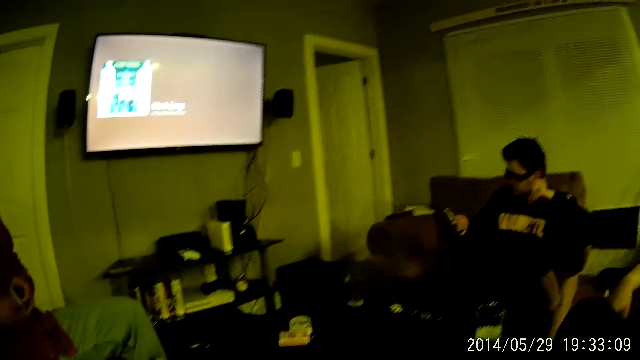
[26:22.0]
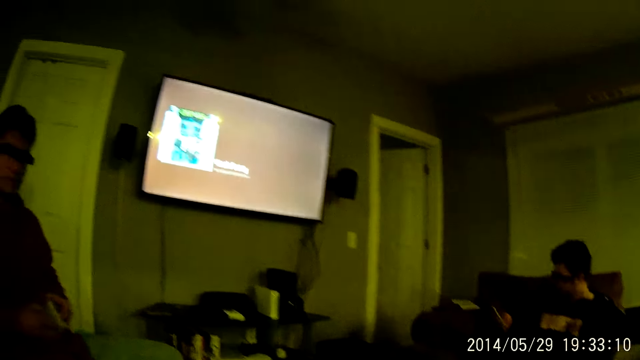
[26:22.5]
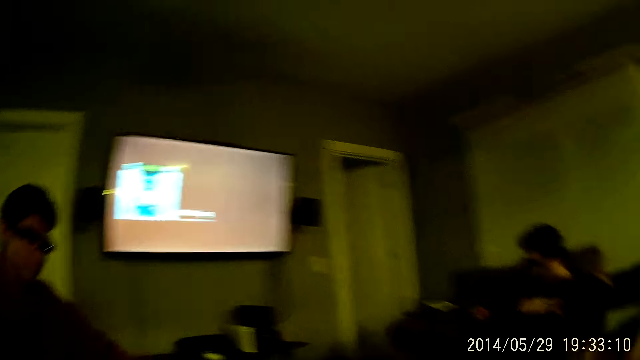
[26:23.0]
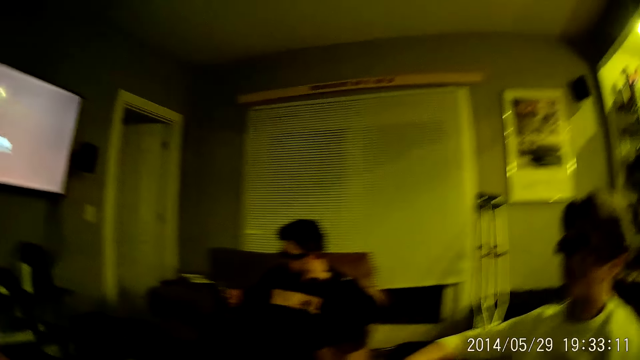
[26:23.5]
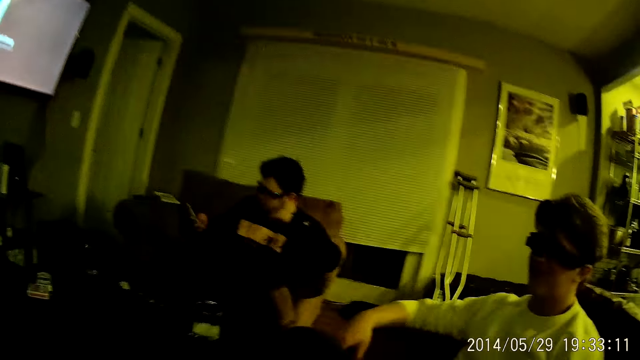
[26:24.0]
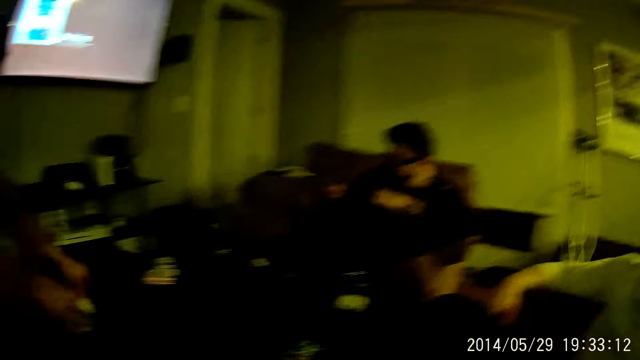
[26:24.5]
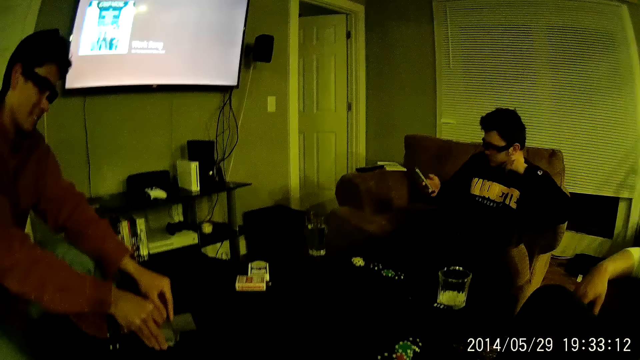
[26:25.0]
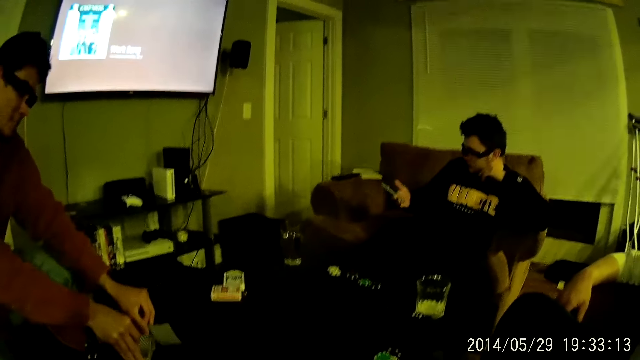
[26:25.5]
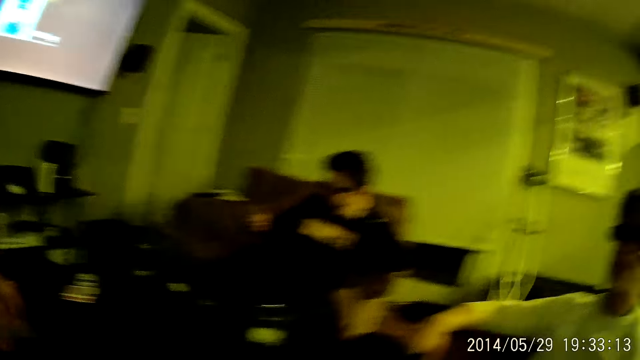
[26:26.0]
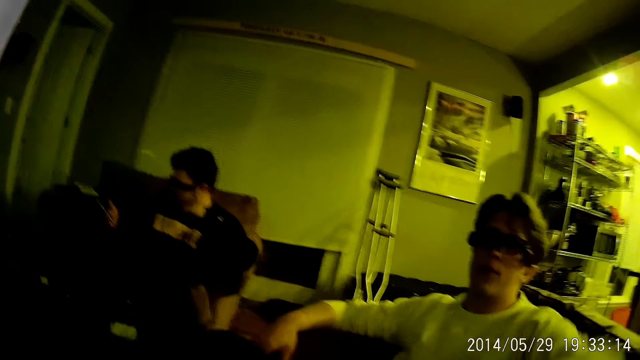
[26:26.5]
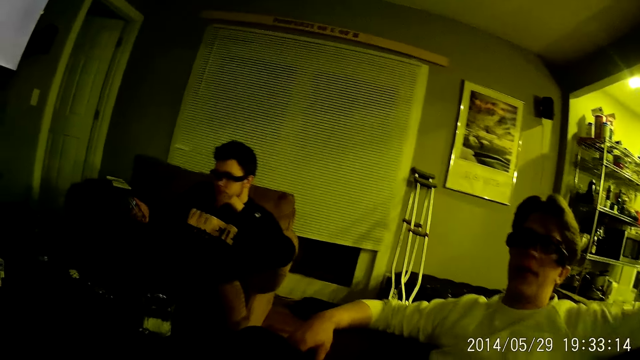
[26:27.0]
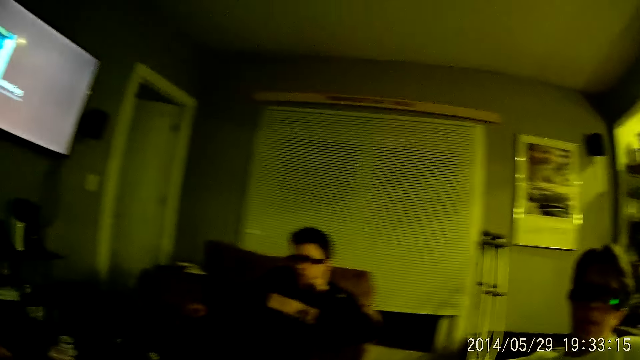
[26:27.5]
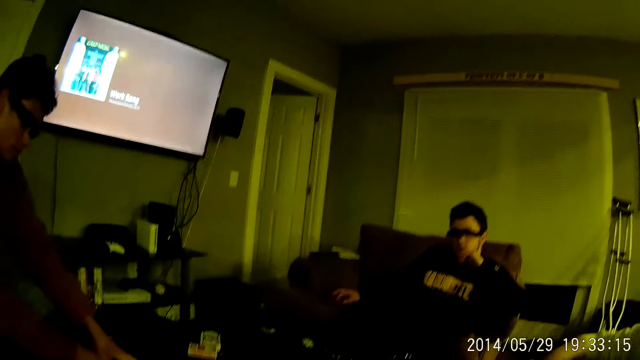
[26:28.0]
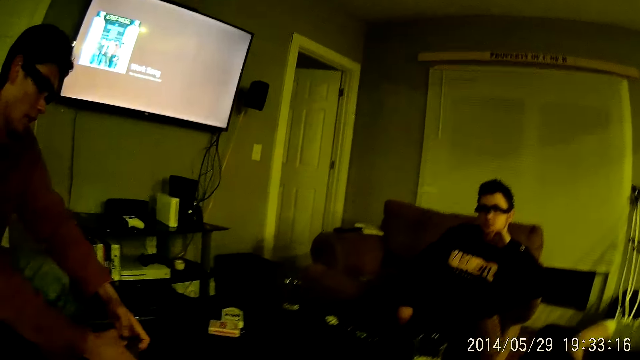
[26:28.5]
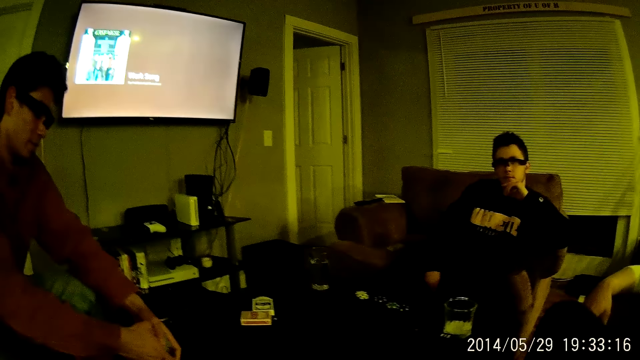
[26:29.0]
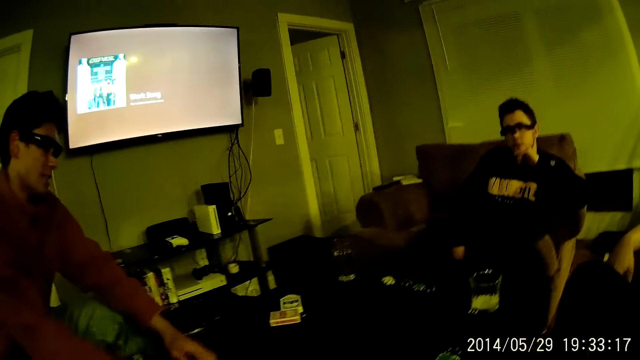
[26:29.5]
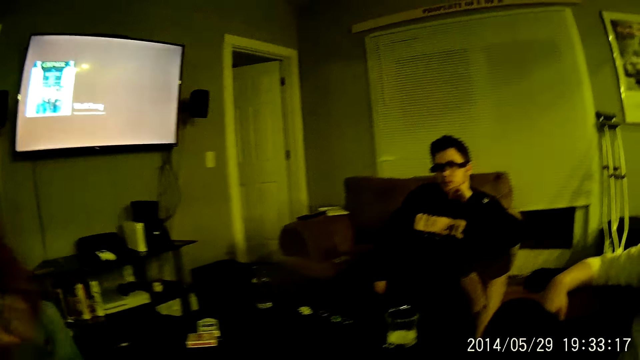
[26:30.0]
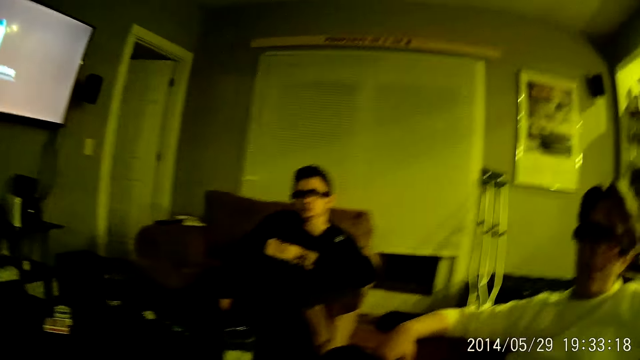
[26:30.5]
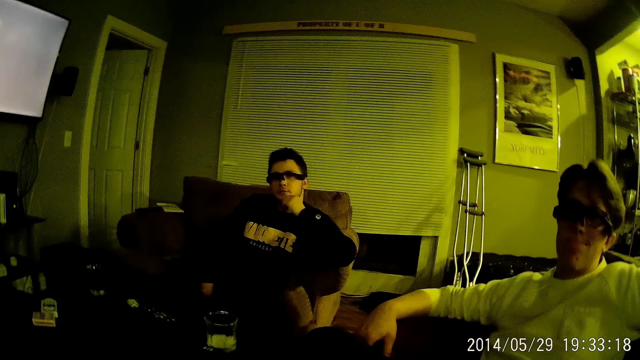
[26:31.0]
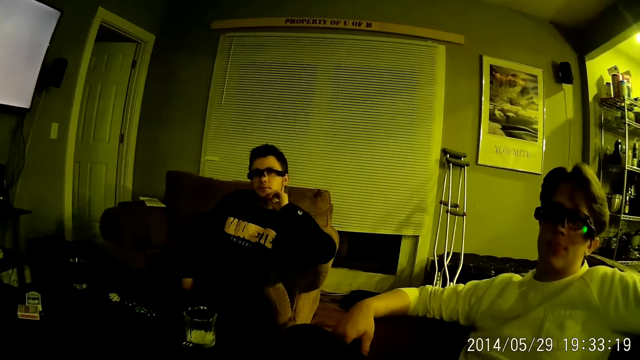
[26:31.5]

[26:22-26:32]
A man shuffles the deck of playing cards in his hands on the table with both hands. The camera wearer interacts with a person. Another man drops the phone in his right hand on the chair in the living room. The first man taps the table with the deck of playing cards in his hands.

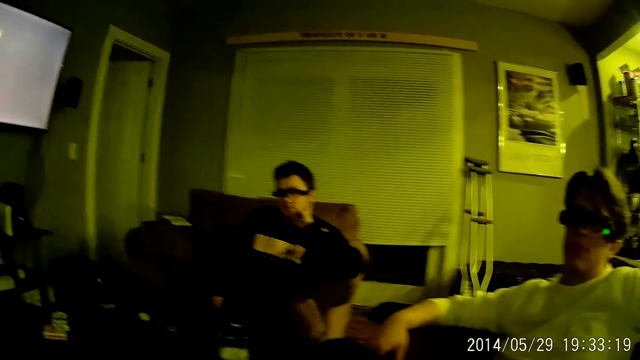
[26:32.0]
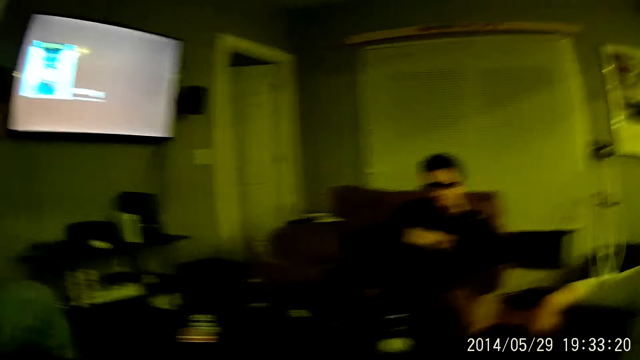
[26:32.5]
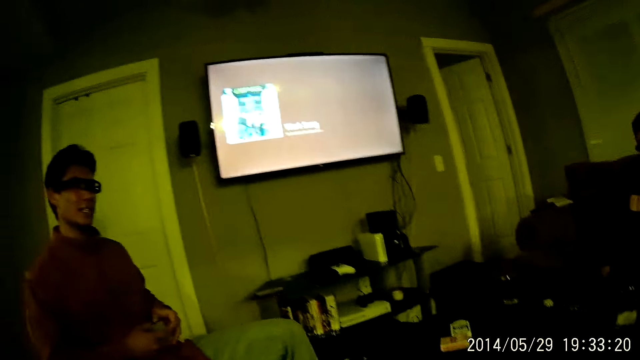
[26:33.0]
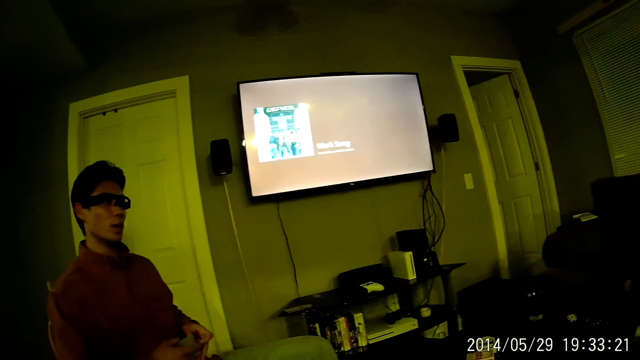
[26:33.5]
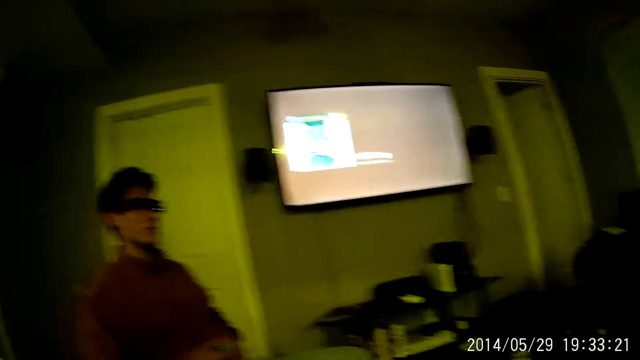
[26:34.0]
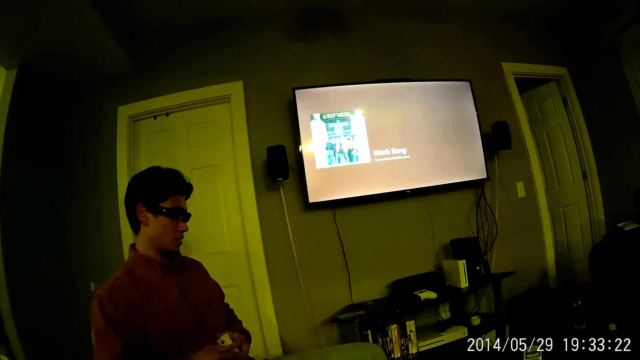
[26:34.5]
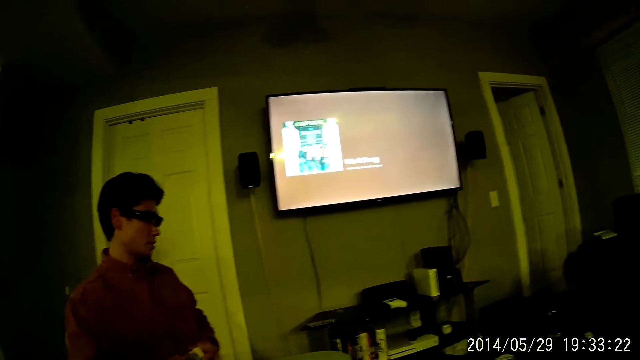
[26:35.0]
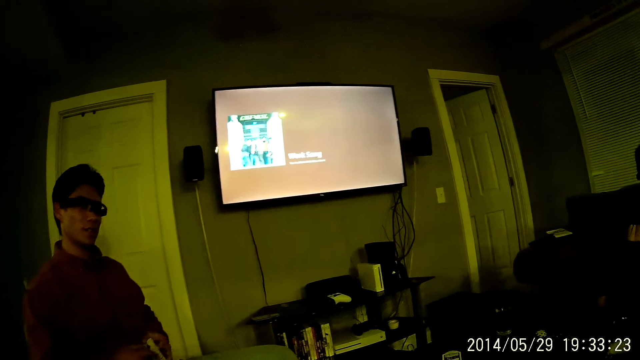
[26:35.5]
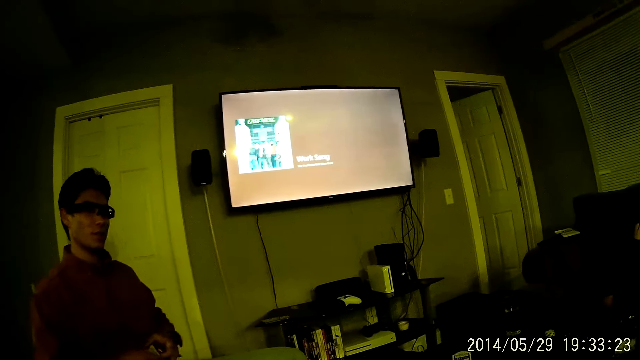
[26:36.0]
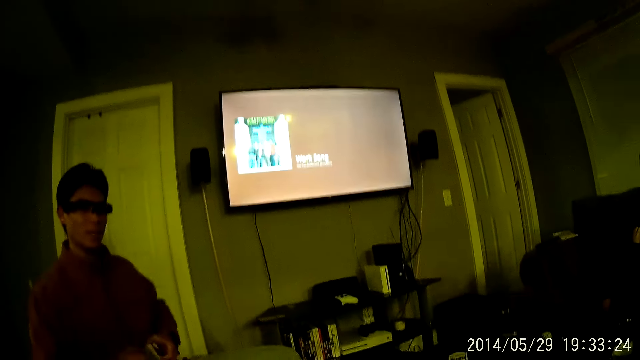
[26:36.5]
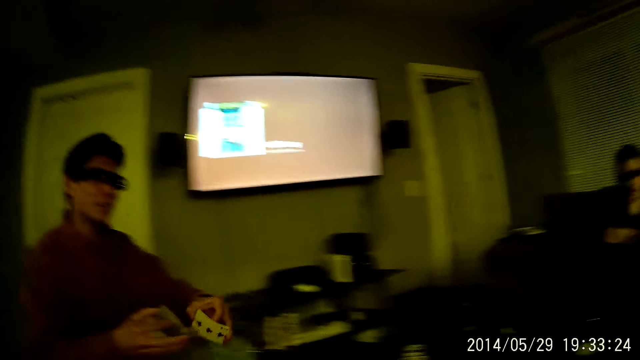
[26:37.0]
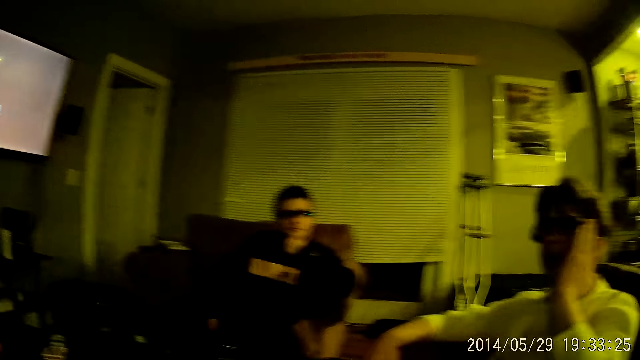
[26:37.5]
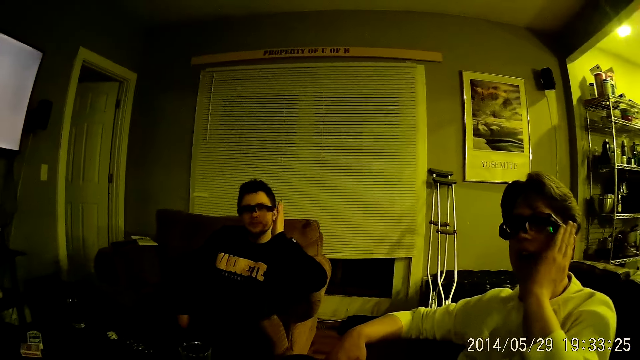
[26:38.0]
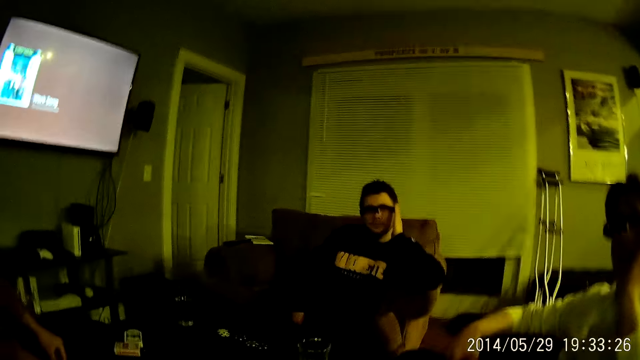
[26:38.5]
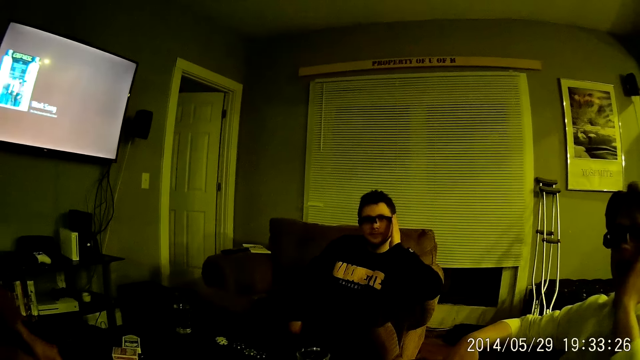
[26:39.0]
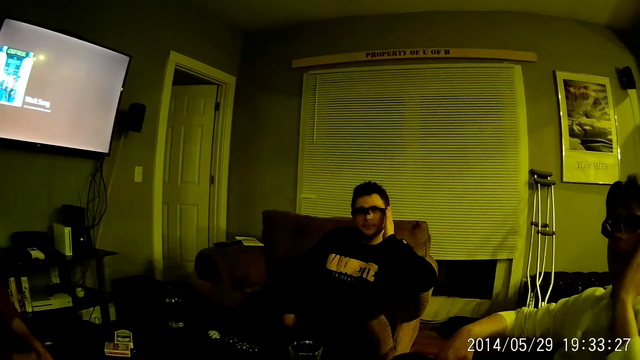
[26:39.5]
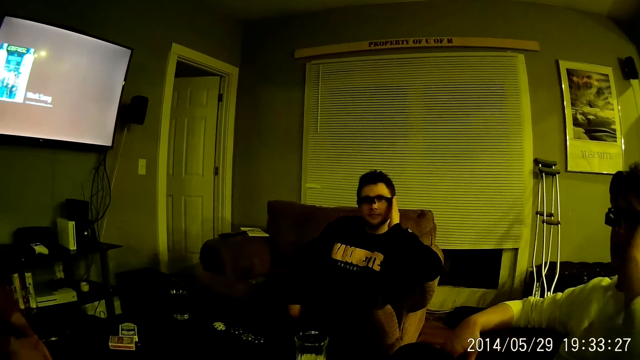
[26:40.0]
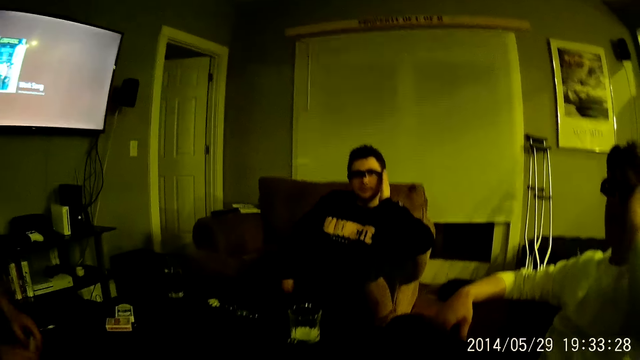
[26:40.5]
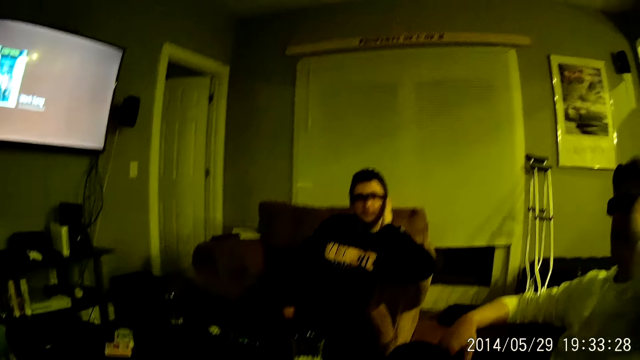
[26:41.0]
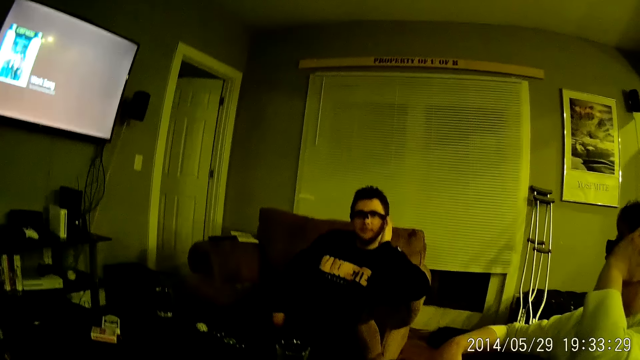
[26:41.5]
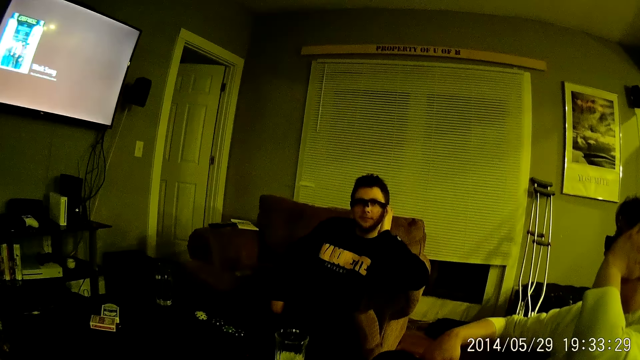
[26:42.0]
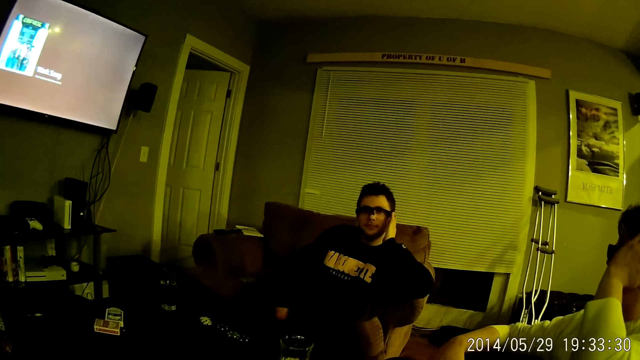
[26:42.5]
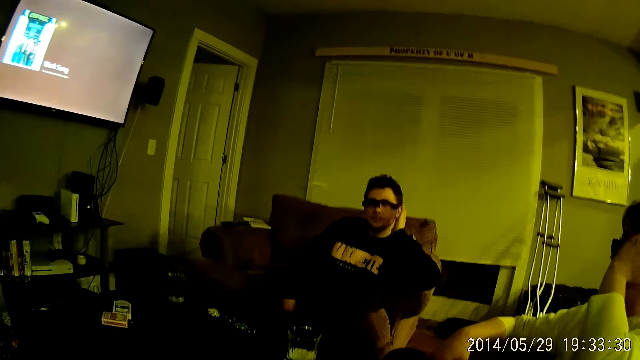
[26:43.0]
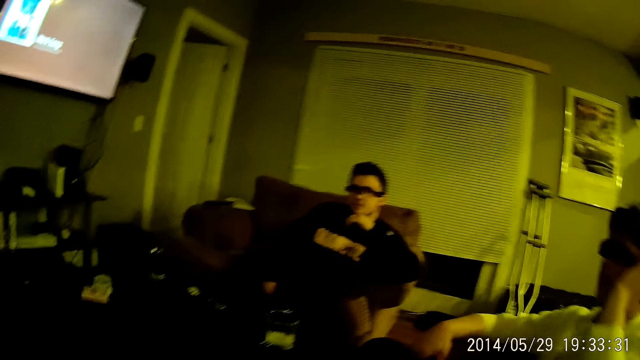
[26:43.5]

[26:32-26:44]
A man fiddles with the deck of playing cards in his hands with both hands. The camera wearer interacts with a person. They interact with another person. The man taps the table with the deck of playing cards in his hands.
